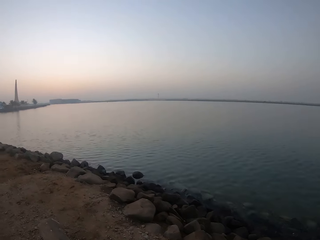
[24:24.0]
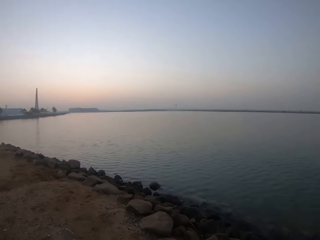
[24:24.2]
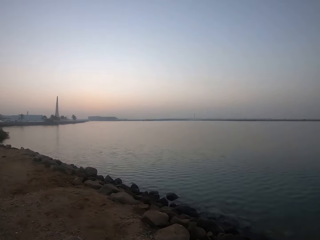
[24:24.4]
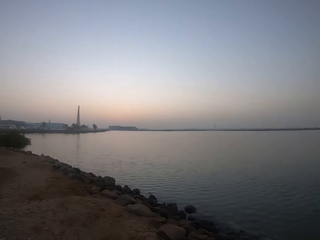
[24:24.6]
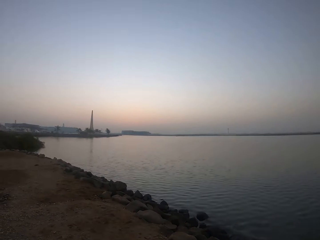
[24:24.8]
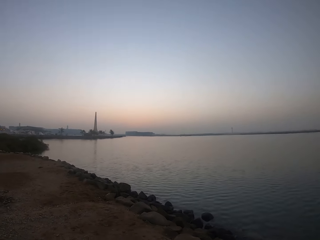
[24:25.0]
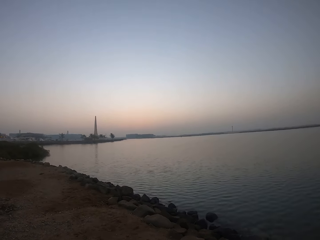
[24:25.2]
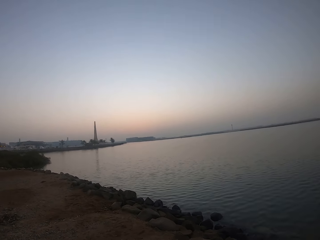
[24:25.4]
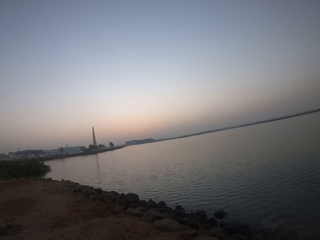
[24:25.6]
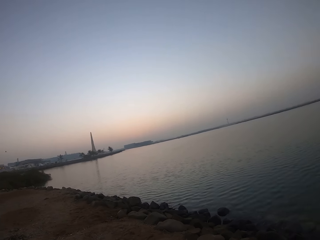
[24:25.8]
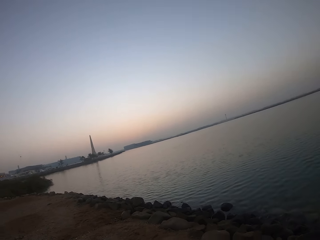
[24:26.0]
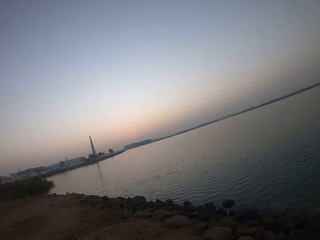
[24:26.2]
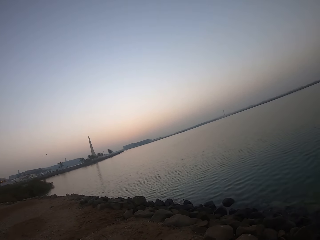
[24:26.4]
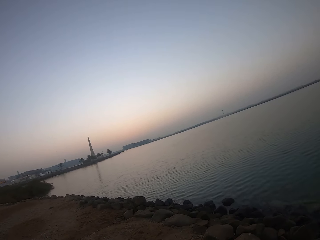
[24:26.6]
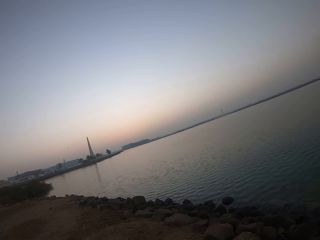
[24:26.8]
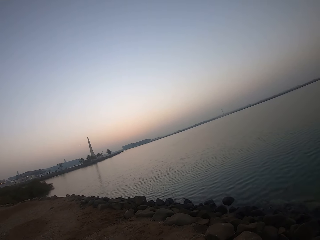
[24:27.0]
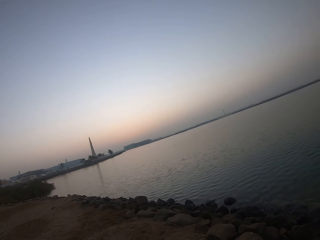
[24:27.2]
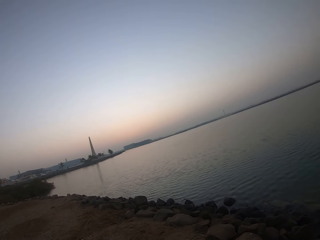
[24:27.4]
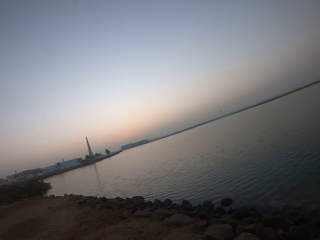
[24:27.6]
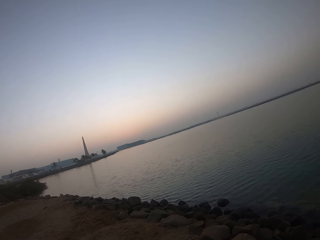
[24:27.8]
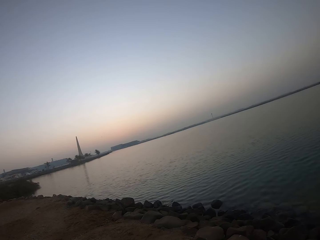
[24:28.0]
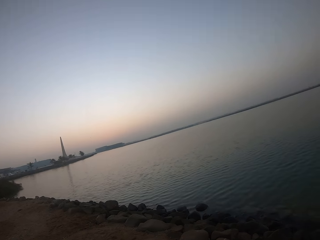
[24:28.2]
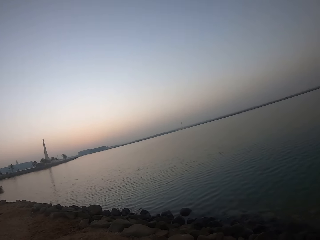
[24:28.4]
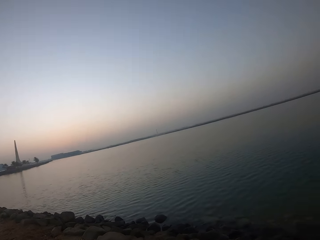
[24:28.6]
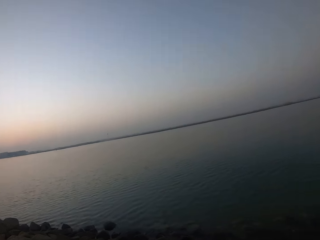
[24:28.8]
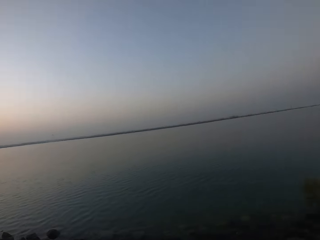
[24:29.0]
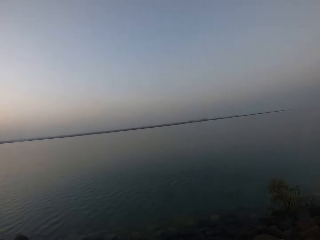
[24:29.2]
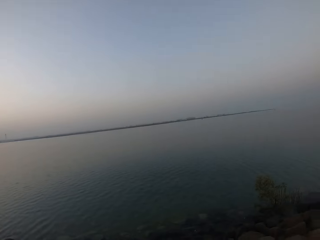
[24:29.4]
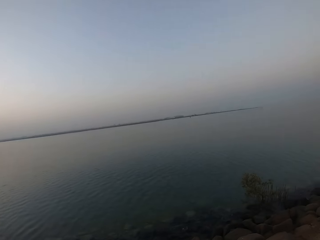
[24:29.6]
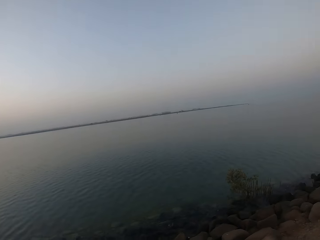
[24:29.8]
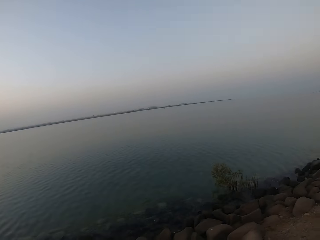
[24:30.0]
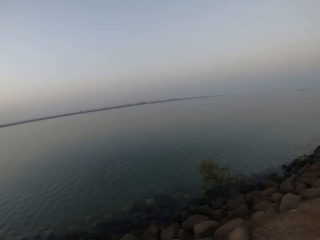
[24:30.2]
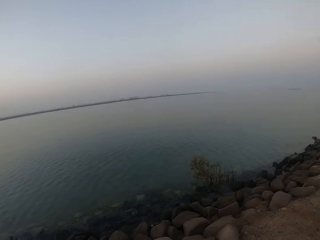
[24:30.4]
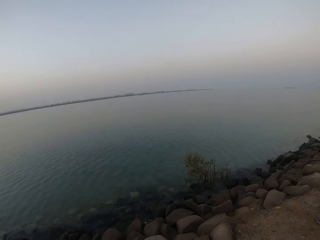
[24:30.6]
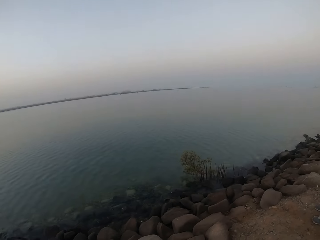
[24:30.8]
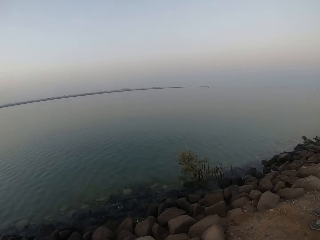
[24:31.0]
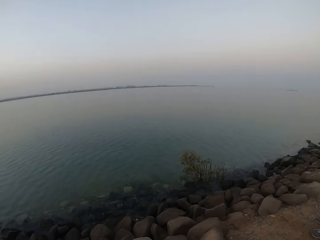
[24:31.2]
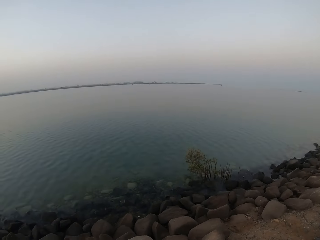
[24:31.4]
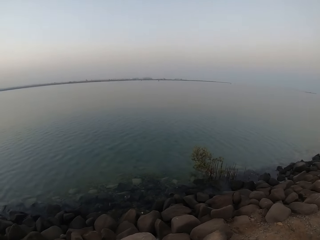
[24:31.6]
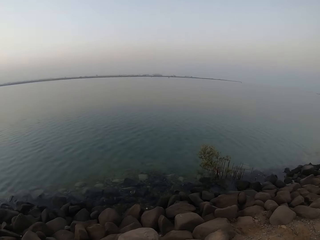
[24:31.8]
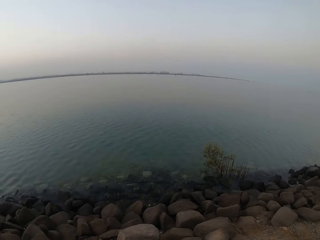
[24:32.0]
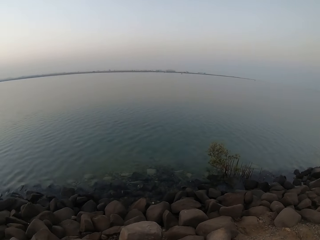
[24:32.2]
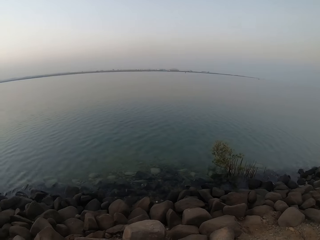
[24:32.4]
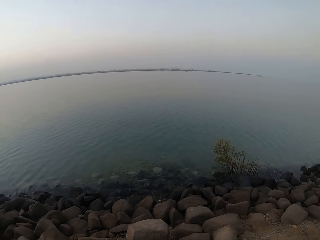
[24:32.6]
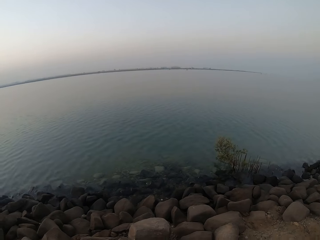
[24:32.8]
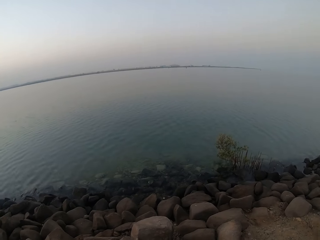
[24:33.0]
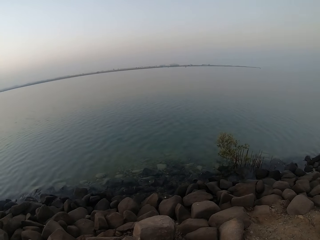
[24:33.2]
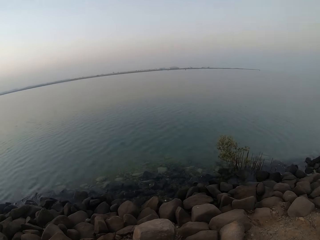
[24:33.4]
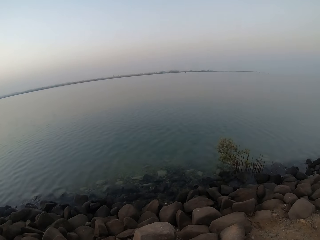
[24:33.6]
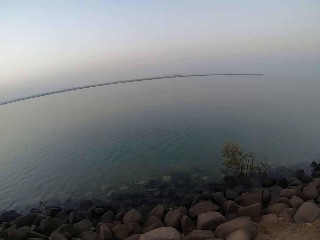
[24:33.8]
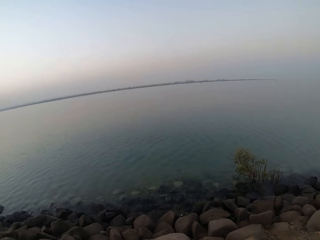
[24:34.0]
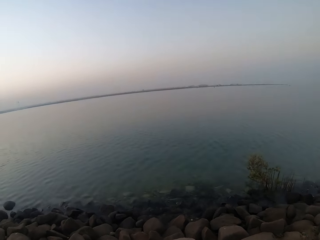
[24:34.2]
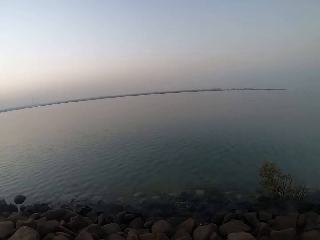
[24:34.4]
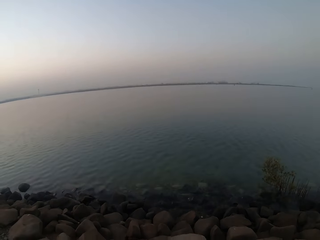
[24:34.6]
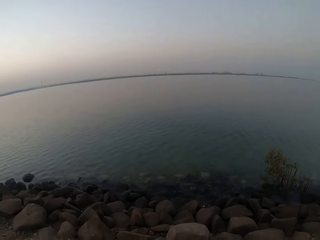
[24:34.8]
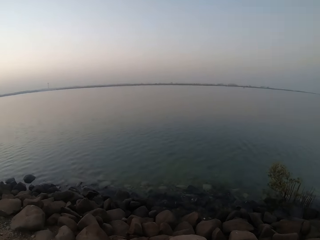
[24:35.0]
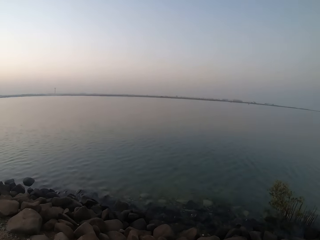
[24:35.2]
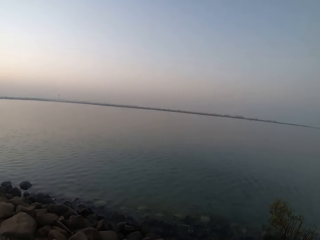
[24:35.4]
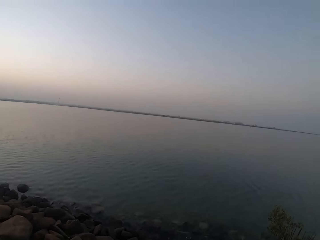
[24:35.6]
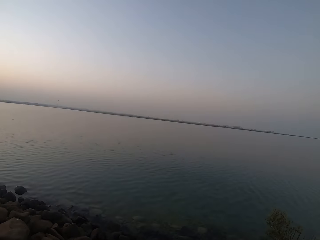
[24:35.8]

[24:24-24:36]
The camera wearer looks around the ocean.

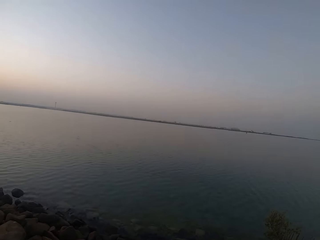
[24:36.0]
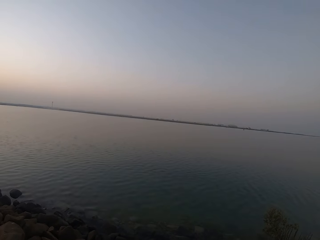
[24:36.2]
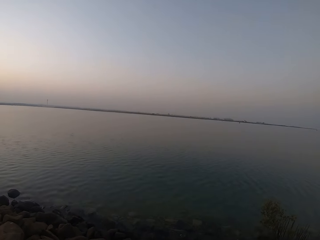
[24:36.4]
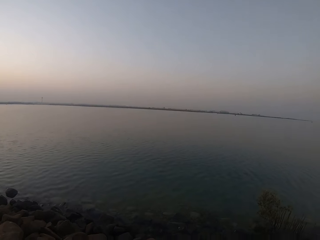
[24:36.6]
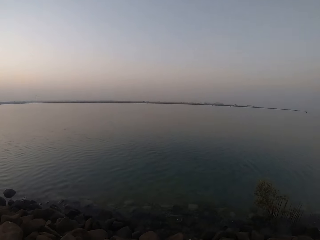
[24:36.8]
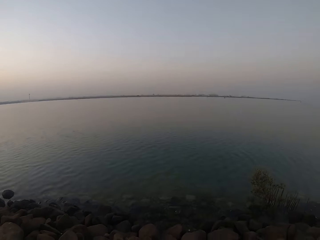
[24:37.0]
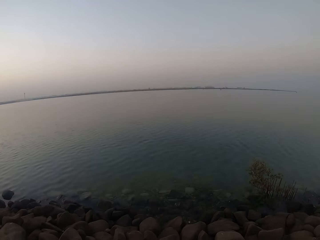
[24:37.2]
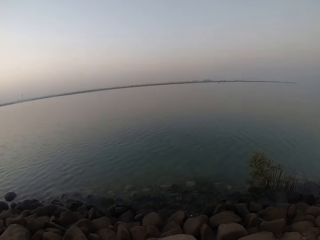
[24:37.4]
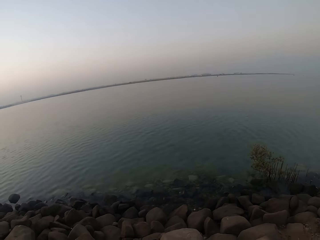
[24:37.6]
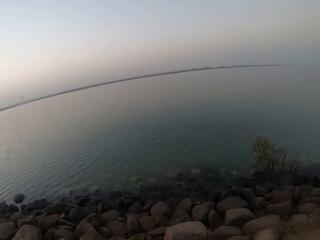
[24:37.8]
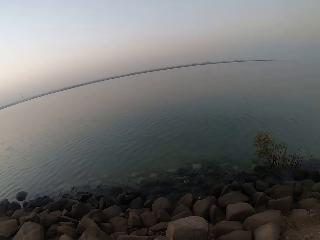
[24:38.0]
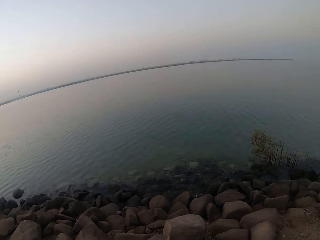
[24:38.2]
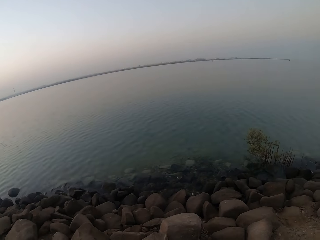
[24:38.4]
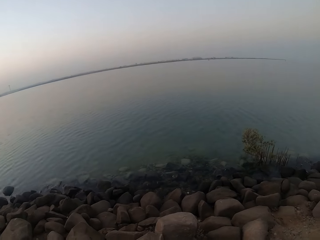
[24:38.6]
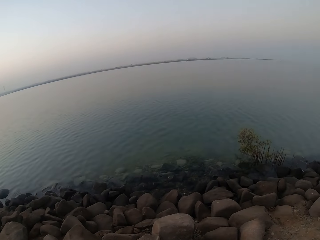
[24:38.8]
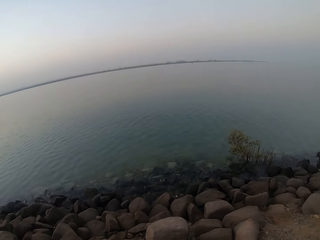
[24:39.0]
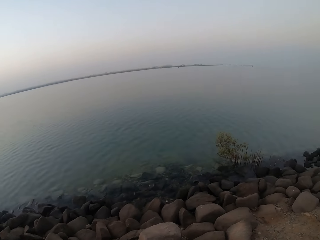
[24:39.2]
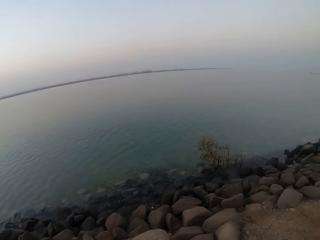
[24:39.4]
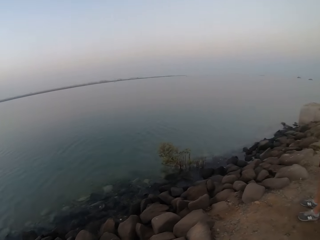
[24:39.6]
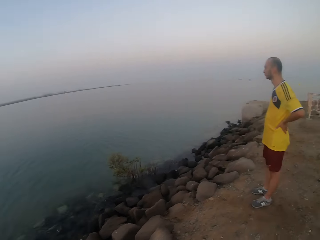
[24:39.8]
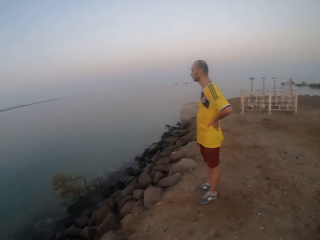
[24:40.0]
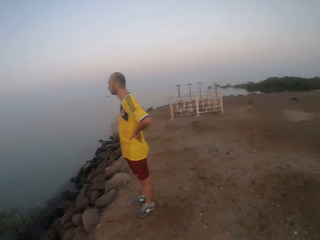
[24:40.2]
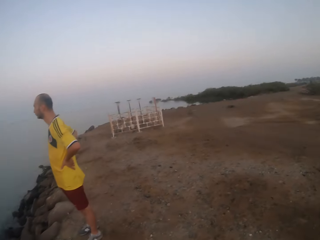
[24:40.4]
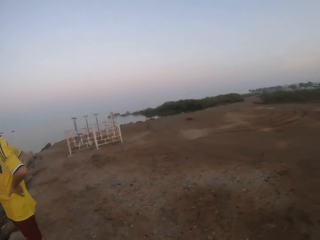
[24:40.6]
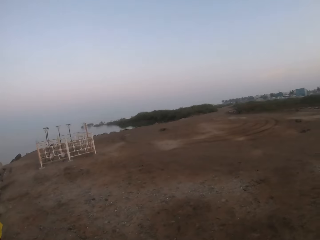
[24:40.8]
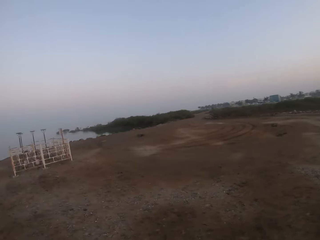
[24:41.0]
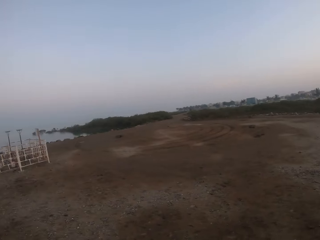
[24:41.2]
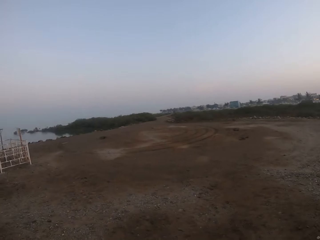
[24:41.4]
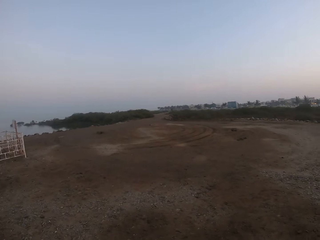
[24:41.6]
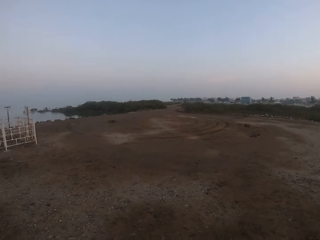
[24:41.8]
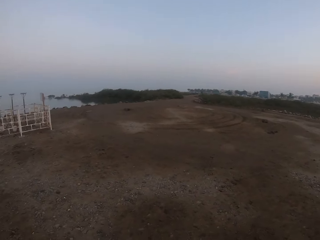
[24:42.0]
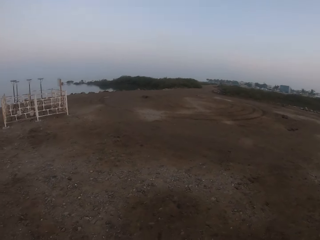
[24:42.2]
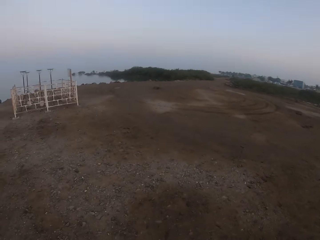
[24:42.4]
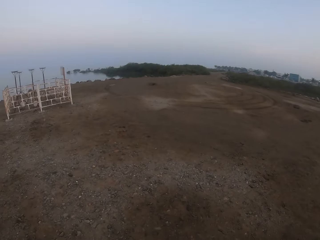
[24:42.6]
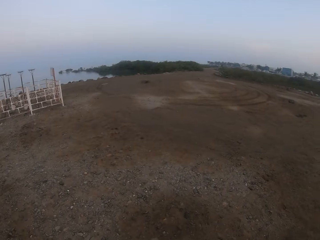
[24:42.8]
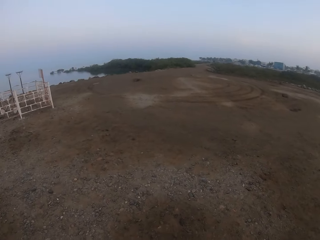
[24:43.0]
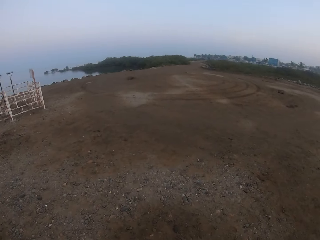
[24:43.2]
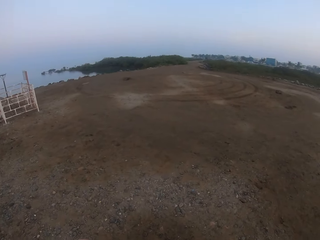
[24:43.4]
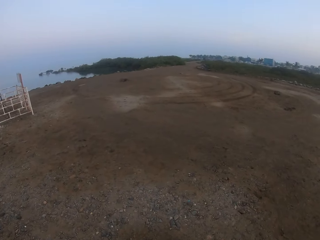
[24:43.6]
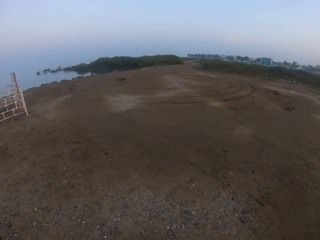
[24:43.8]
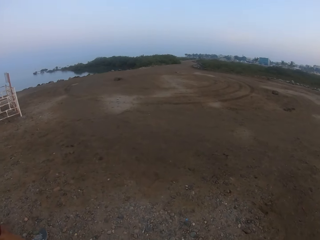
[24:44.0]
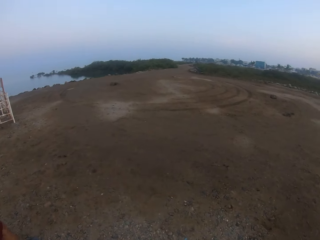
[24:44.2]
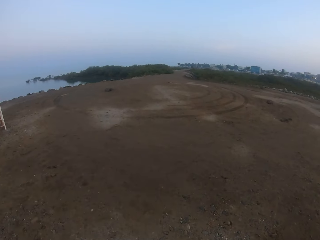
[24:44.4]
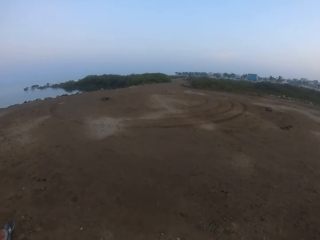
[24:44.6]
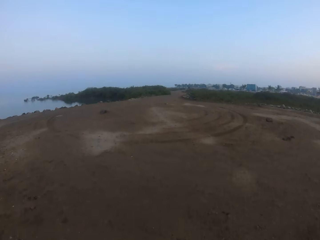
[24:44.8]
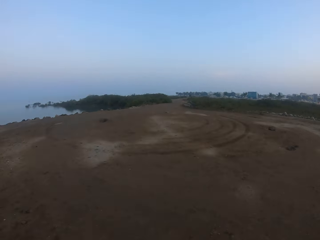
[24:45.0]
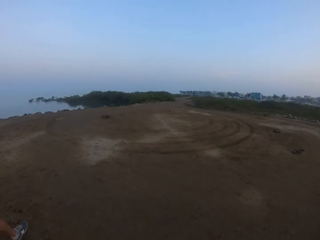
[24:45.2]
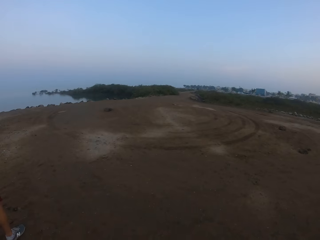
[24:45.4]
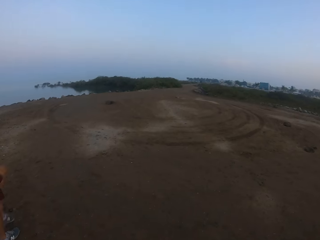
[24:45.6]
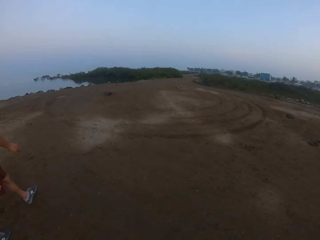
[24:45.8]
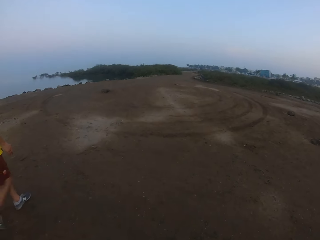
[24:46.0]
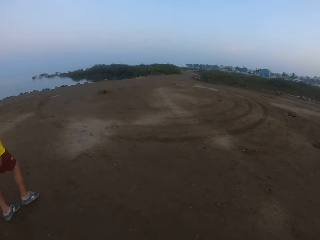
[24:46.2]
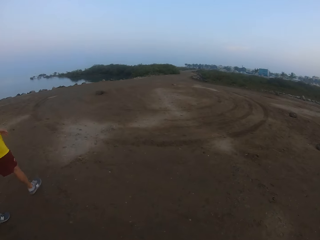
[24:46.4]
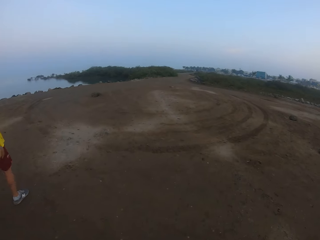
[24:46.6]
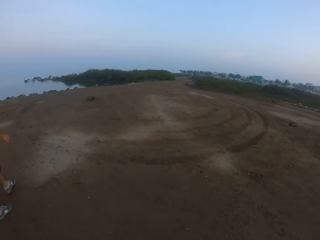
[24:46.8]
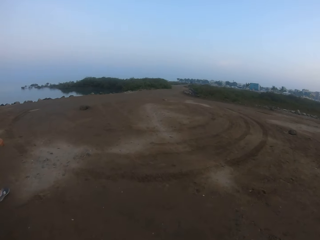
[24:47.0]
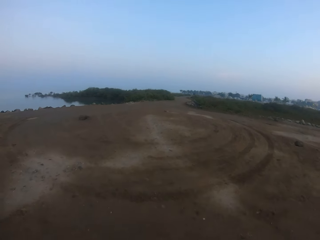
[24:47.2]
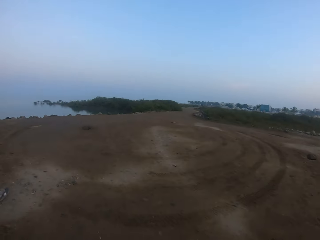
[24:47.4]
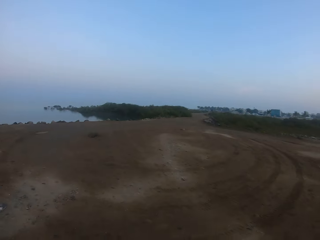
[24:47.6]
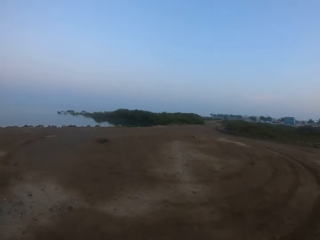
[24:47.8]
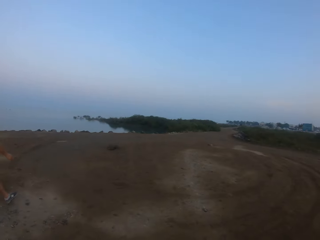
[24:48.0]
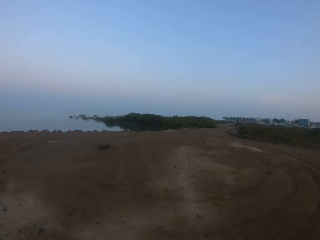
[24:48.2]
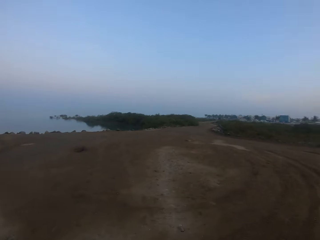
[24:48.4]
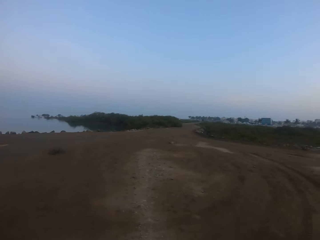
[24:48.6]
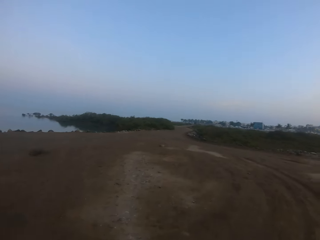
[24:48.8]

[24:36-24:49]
The camera wearer turns around. A man looks around the ocean. The camera wearer walks around. The man walks around. The man walks around again. The camera wearer runs on a murram road.
